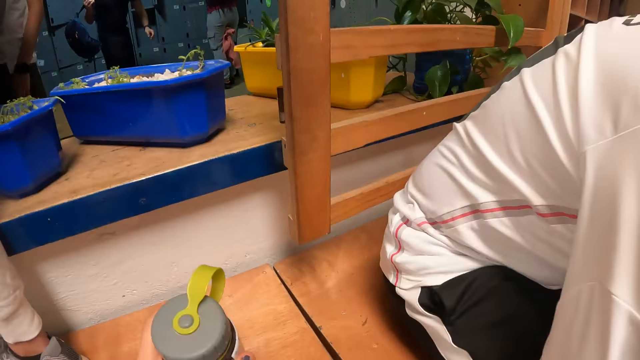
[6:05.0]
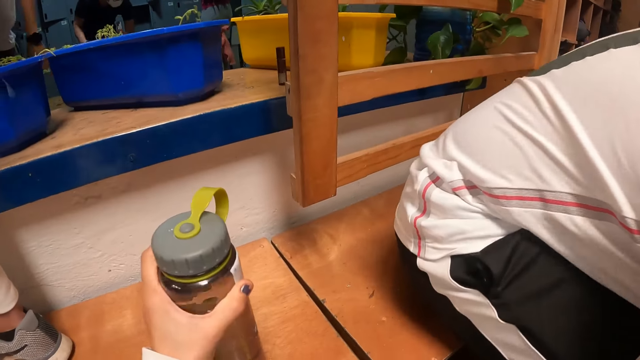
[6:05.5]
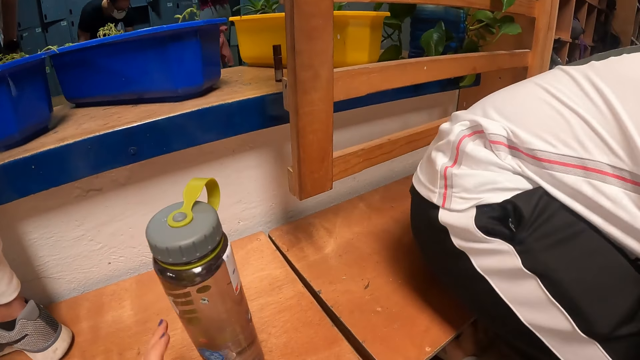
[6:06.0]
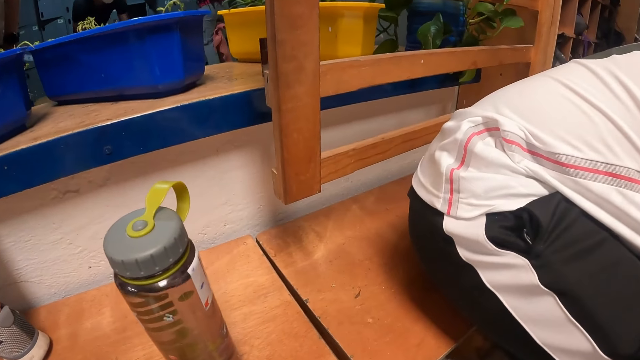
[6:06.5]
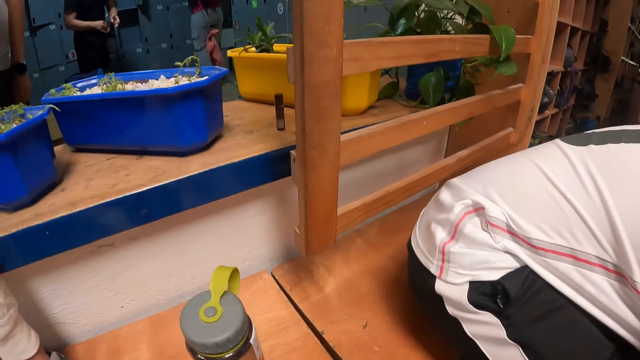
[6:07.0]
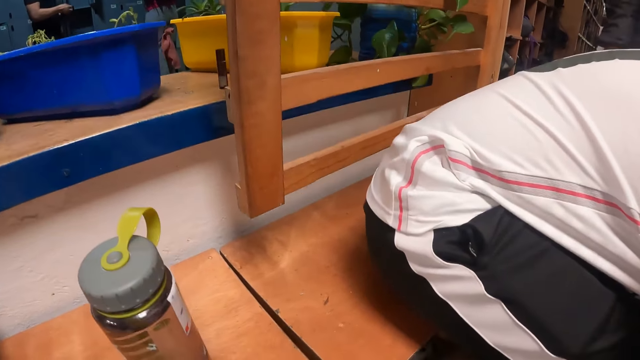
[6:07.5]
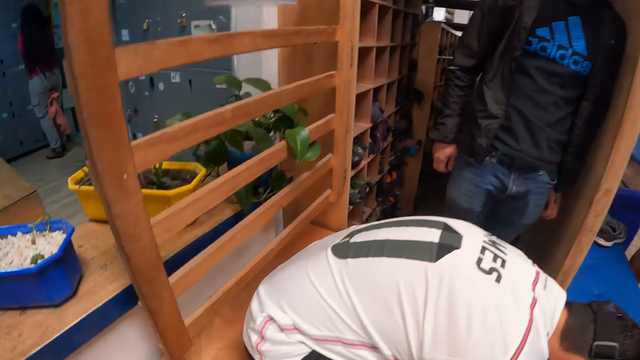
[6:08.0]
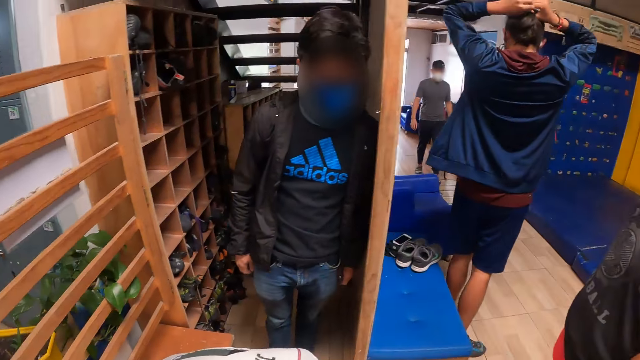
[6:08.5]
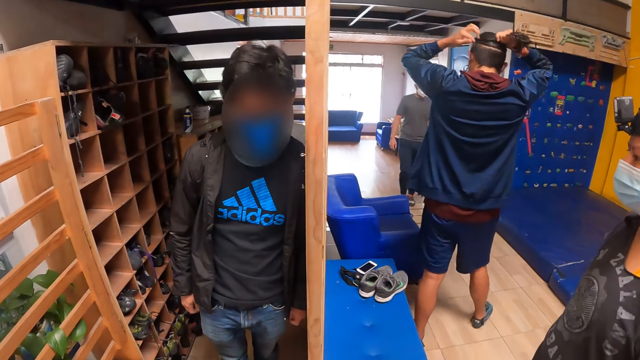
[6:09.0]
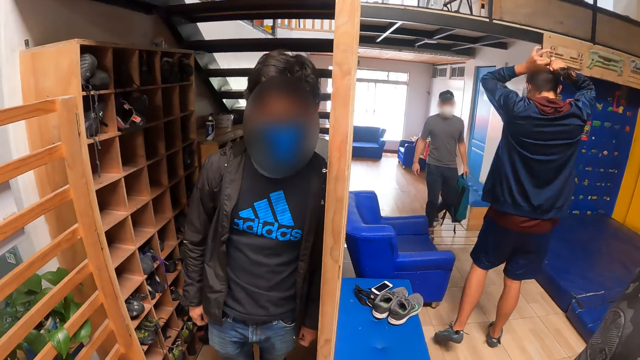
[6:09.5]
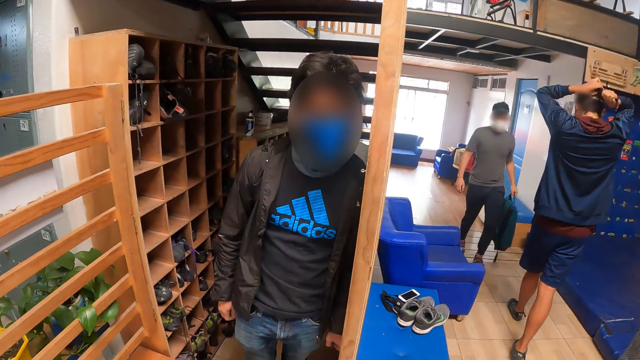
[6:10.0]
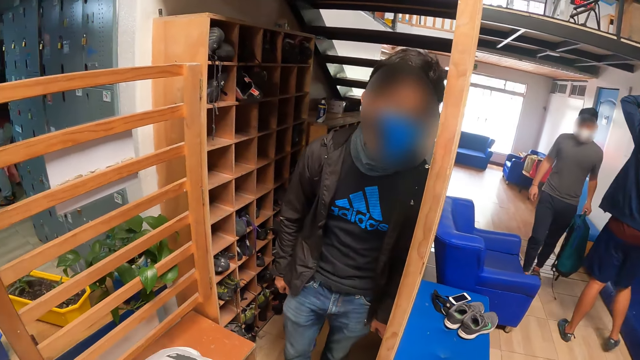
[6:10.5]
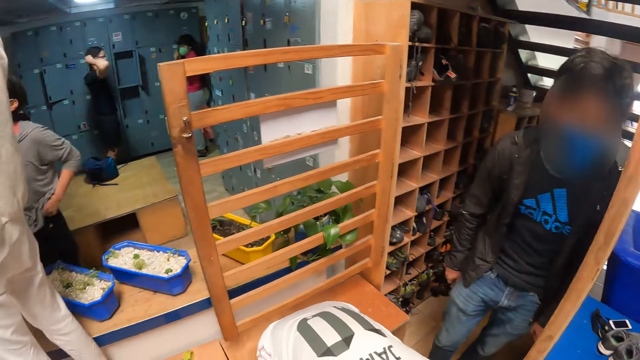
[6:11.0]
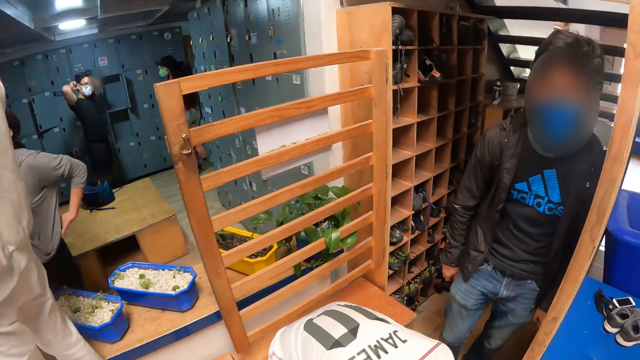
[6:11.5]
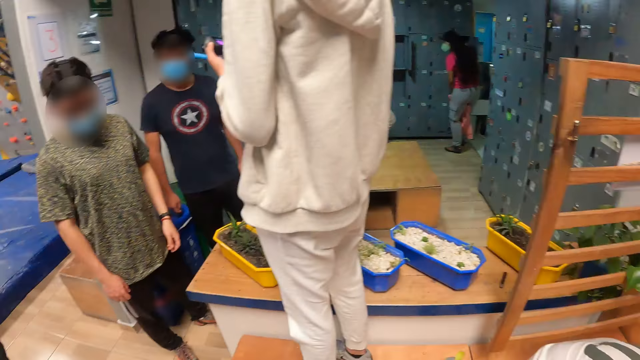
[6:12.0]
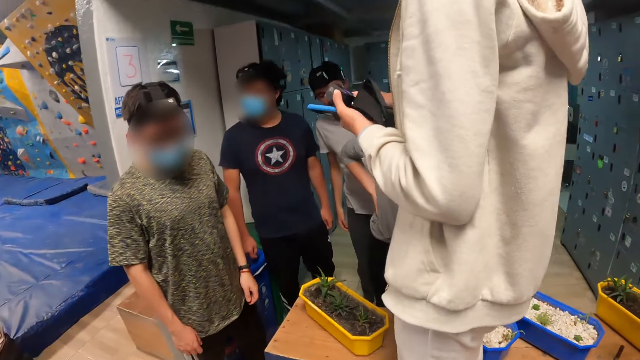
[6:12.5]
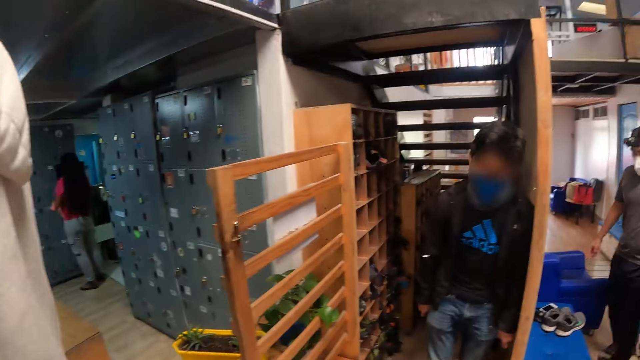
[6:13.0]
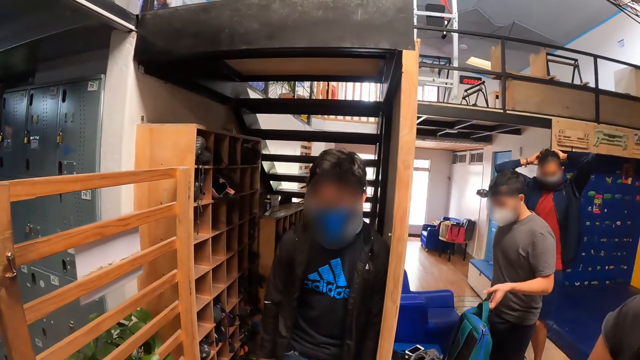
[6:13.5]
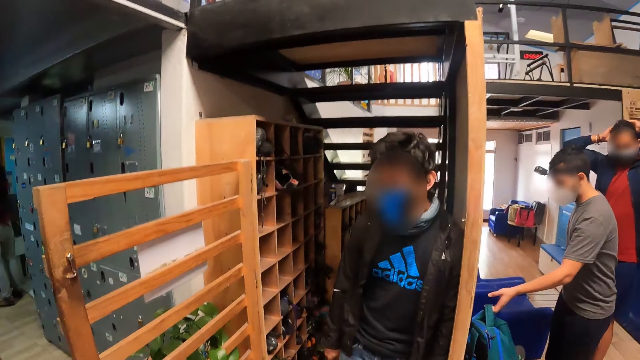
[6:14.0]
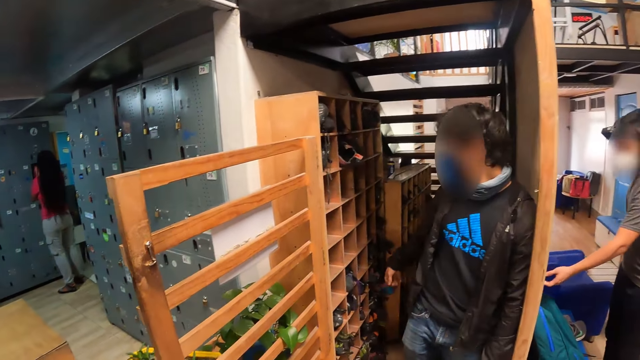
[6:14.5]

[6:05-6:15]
The camera wearer drops the water bottle on the bench with her left hand. She moves. A man interacts with the camera wearer.

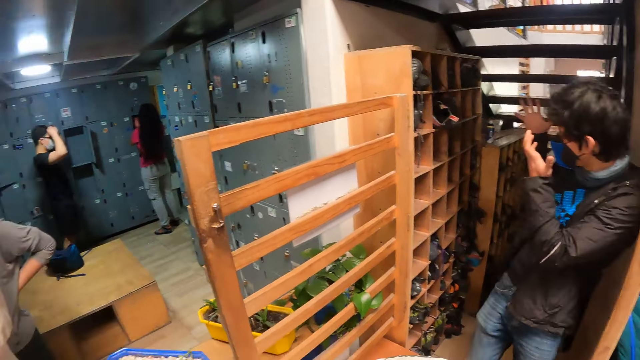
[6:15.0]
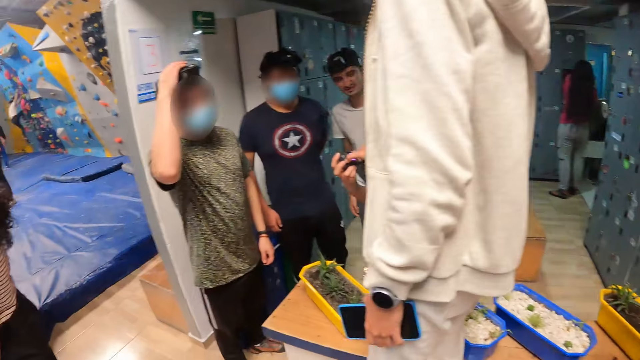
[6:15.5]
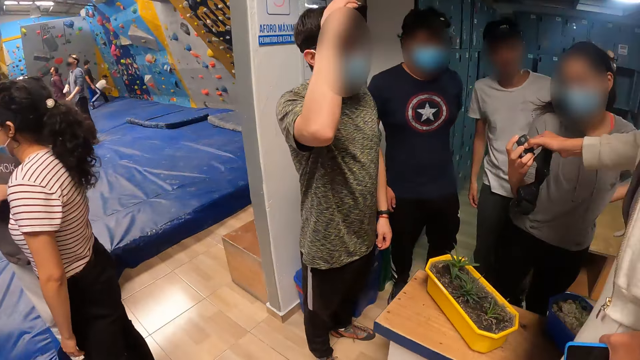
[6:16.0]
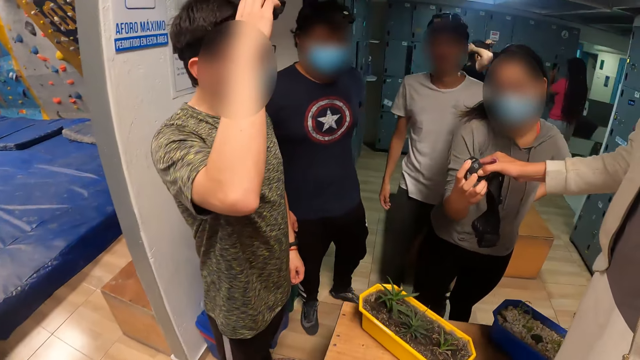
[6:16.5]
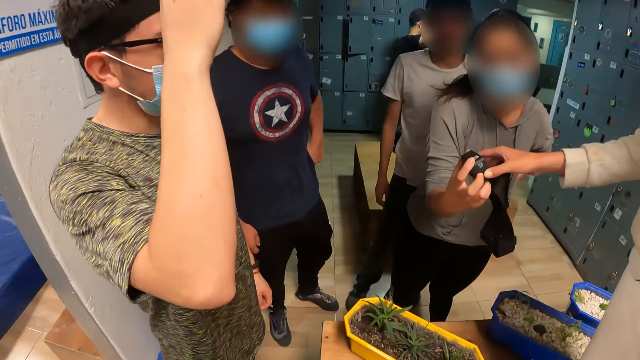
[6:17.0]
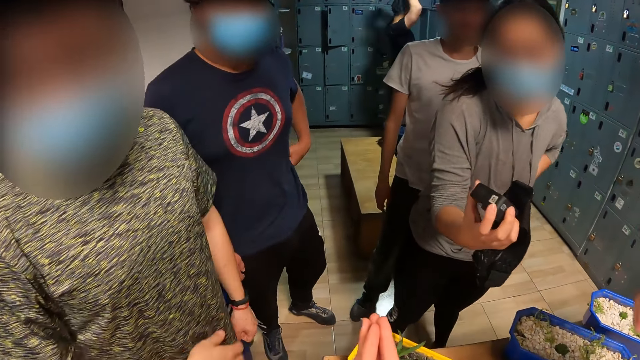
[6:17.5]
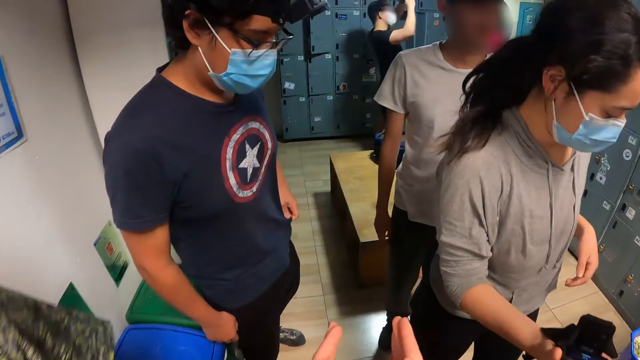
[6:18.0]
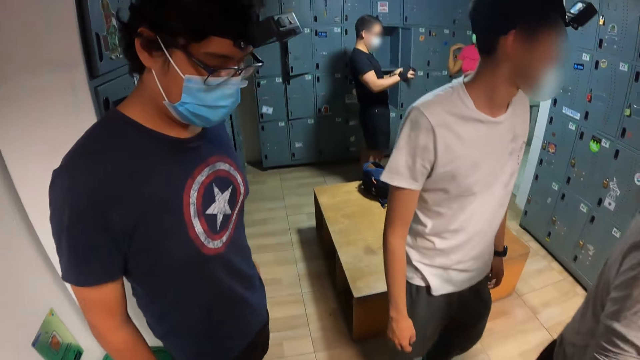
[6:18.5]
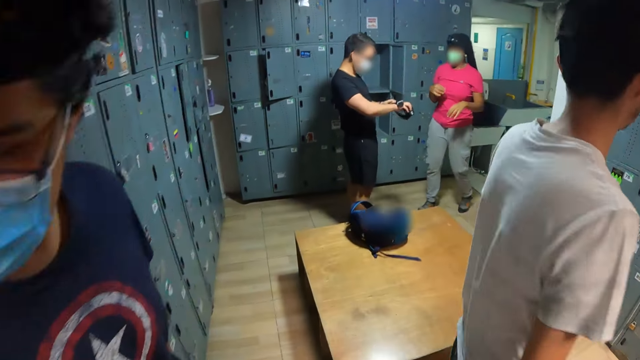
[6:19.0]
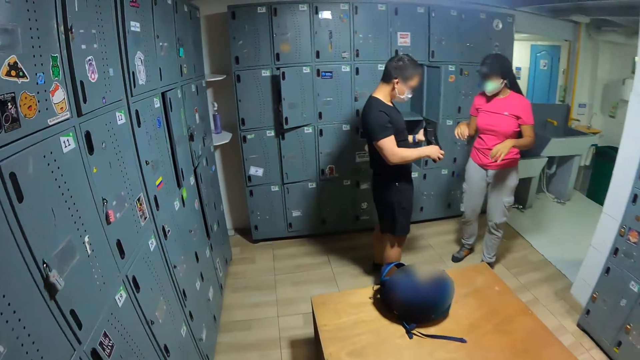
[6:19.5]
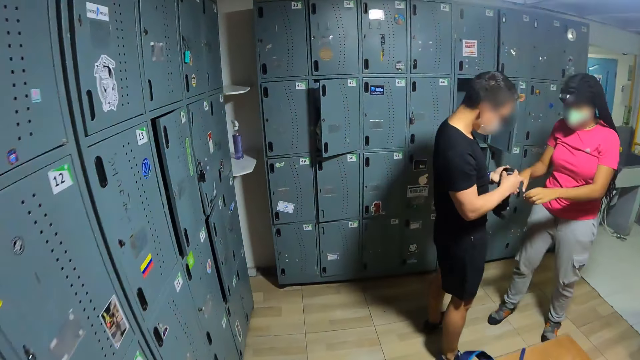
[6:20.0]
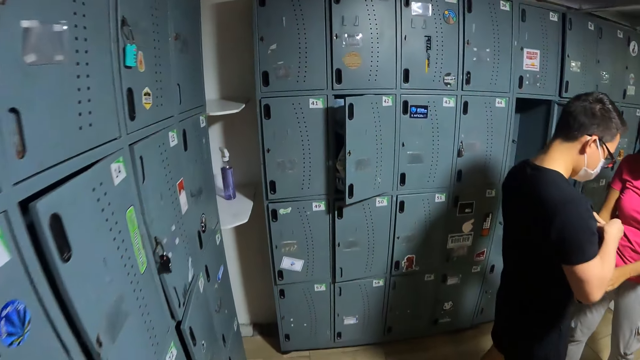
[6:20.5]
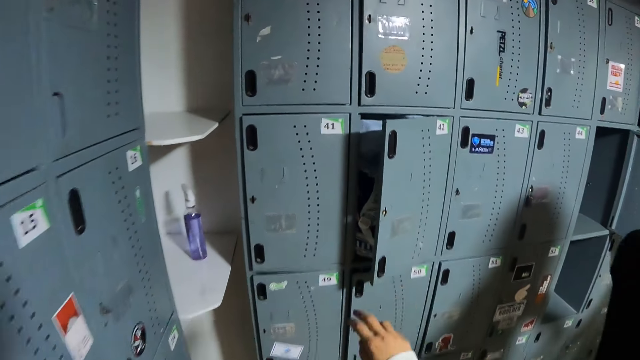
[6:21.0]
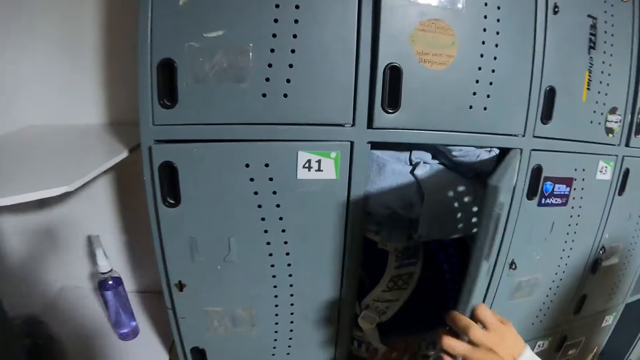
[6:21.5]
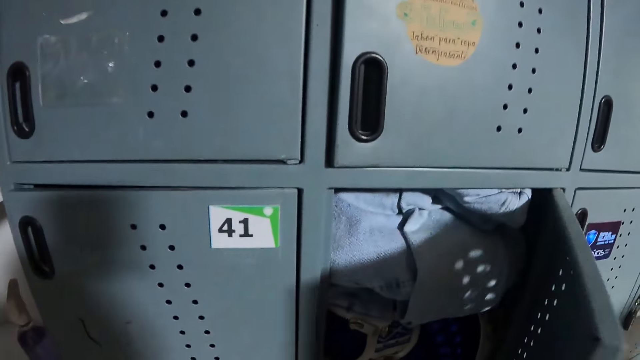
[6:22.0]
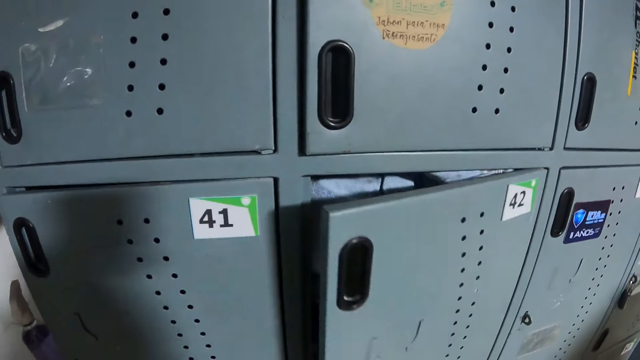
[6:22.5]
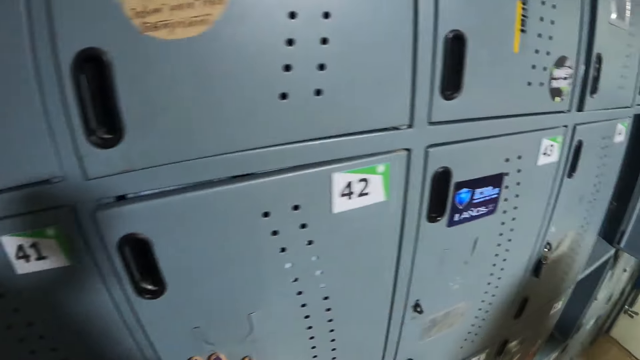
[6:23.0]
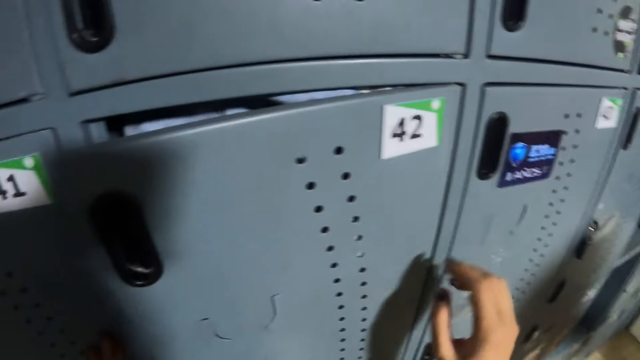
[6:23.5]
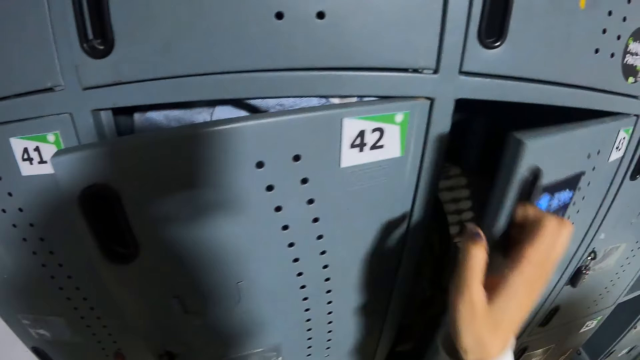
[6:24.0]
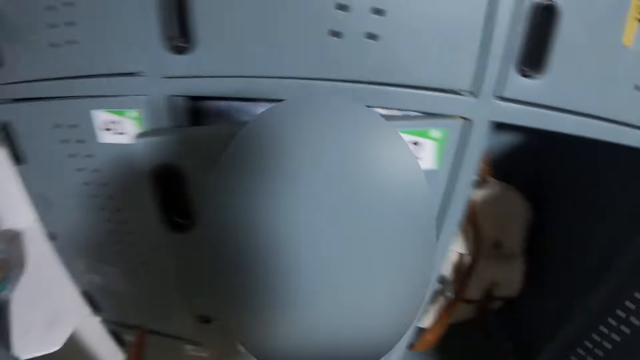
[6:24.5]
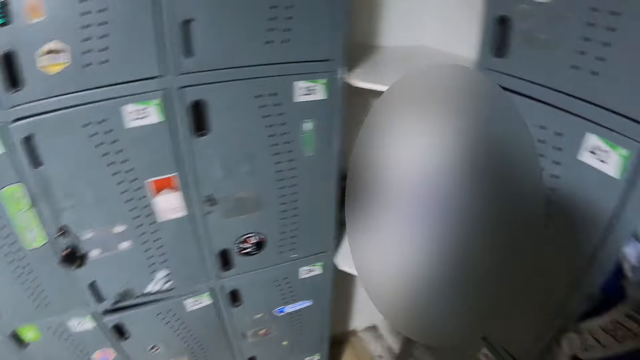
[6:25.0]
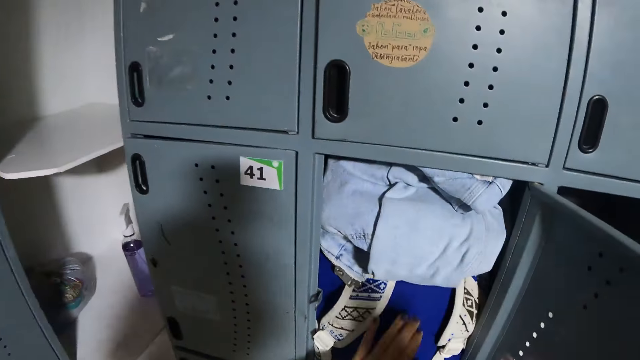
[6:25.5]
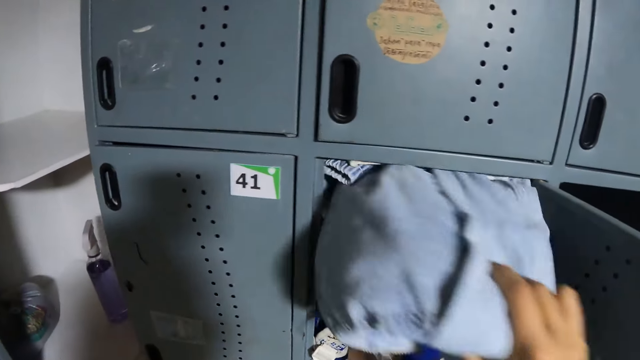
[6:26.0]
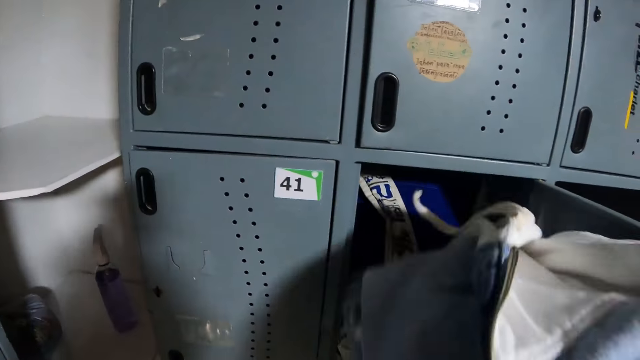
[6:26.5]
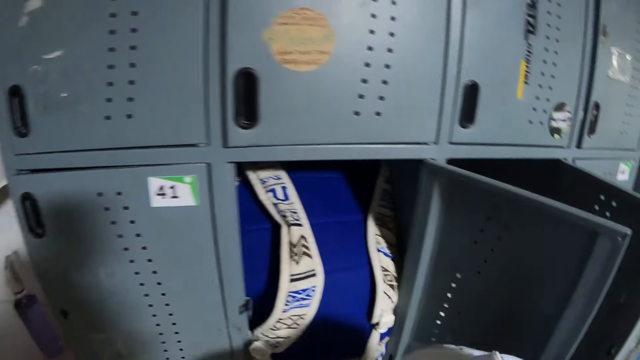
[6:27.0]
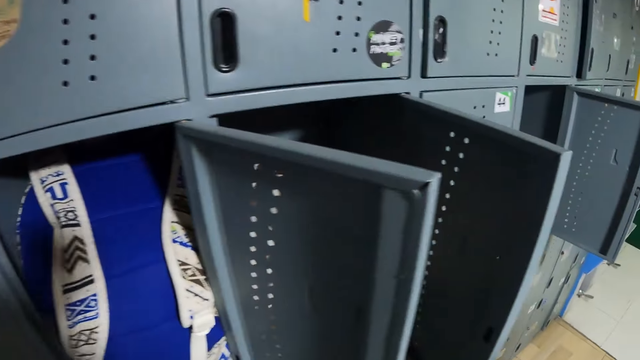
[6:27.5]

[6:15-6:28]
The camera wearer talks to a group of people. She walks into a locker room. She touches a locker door with her right hand. She opens the locker door with her right hand. She pushes some clothes in the locker with her left hand. She closes the locker door with her right hand. She opens a locker with her right hand. She looks around. She presses the clothes in the locker. She takes some clothes from the locker with her right hand.
